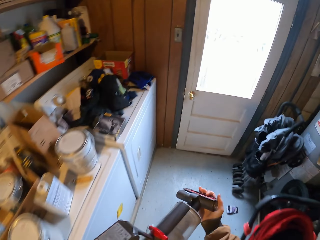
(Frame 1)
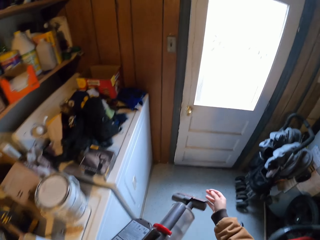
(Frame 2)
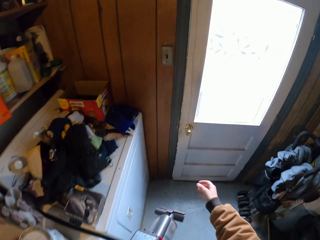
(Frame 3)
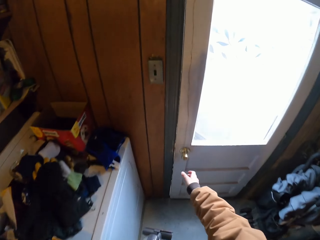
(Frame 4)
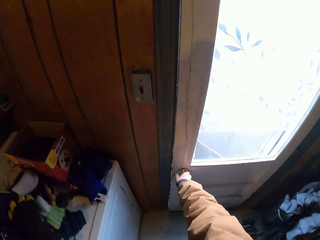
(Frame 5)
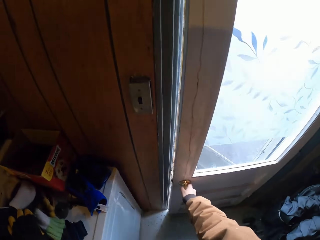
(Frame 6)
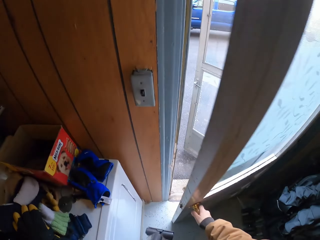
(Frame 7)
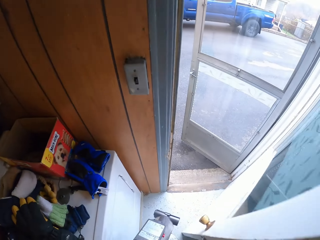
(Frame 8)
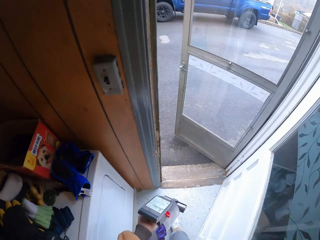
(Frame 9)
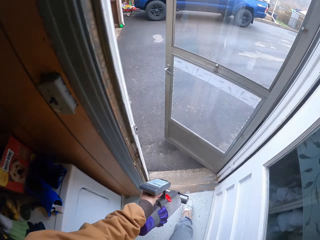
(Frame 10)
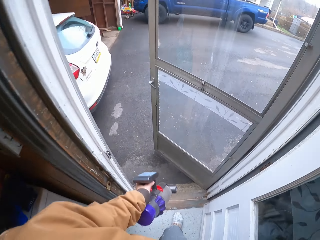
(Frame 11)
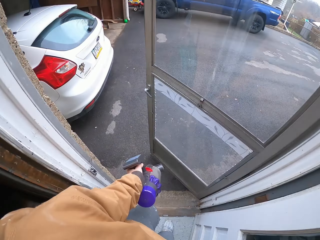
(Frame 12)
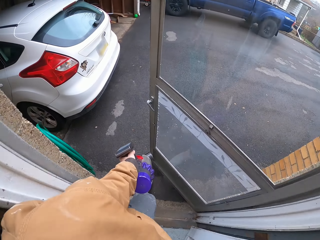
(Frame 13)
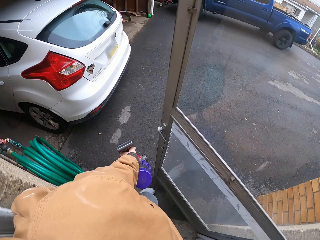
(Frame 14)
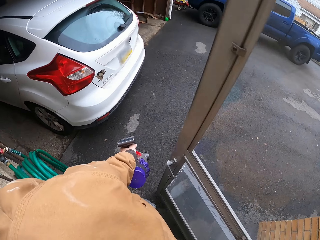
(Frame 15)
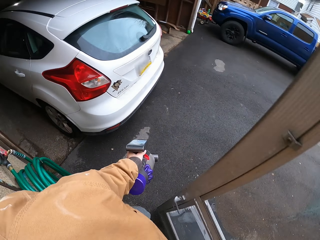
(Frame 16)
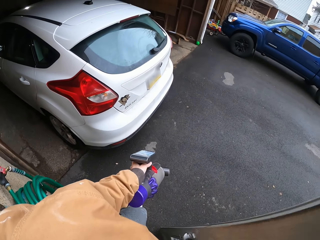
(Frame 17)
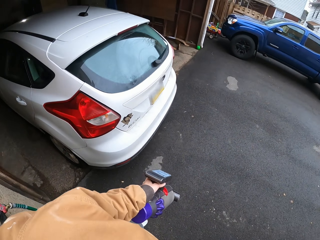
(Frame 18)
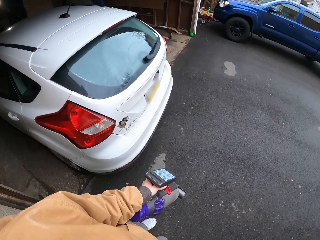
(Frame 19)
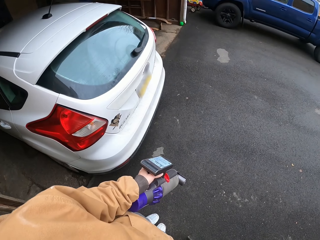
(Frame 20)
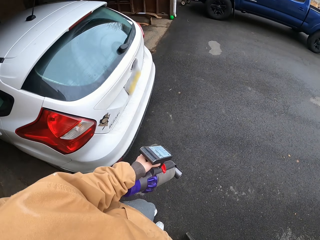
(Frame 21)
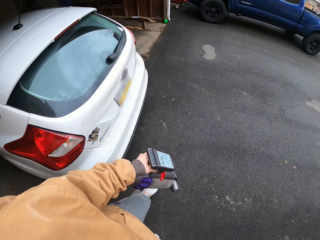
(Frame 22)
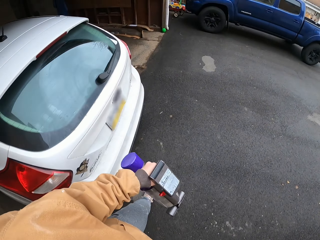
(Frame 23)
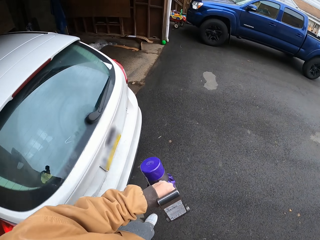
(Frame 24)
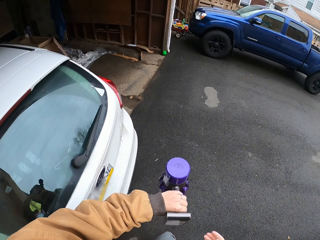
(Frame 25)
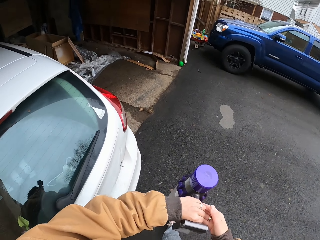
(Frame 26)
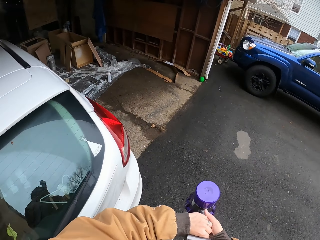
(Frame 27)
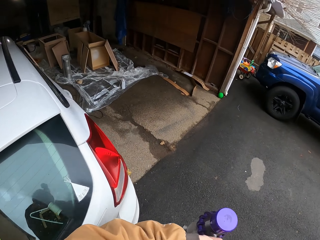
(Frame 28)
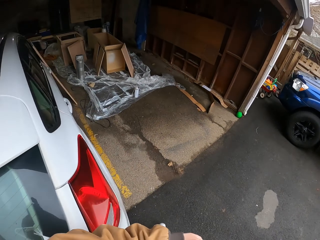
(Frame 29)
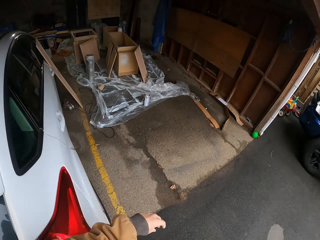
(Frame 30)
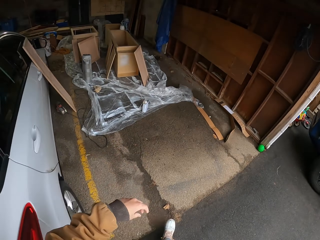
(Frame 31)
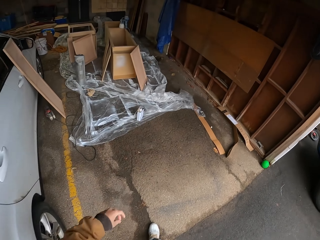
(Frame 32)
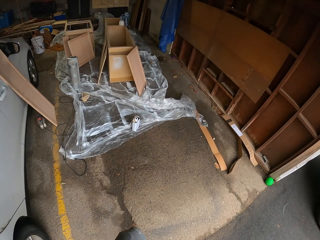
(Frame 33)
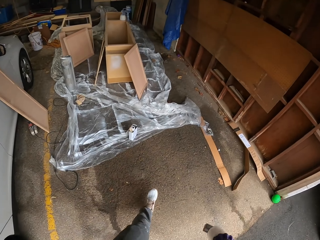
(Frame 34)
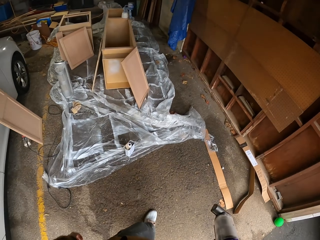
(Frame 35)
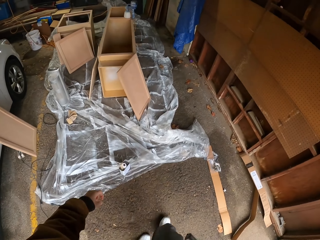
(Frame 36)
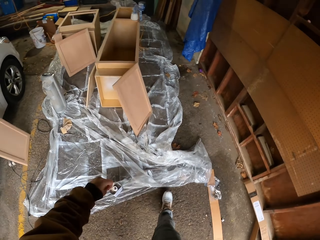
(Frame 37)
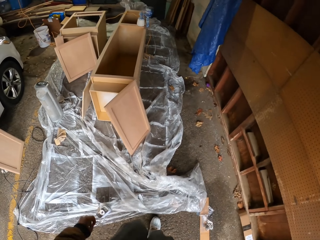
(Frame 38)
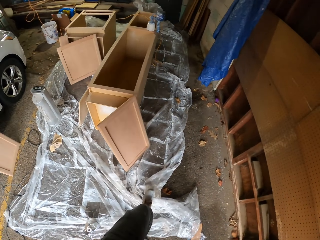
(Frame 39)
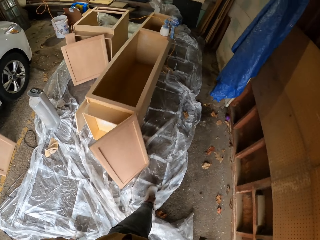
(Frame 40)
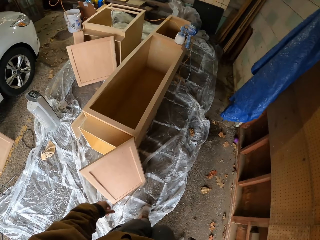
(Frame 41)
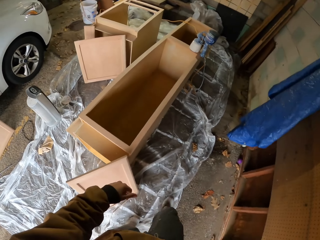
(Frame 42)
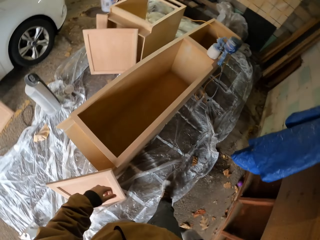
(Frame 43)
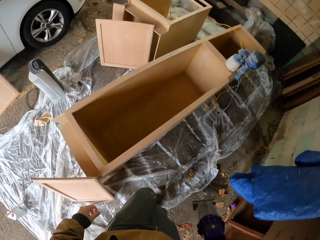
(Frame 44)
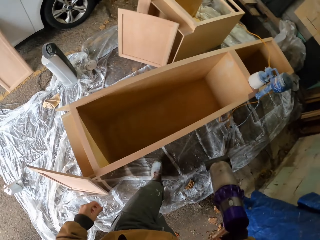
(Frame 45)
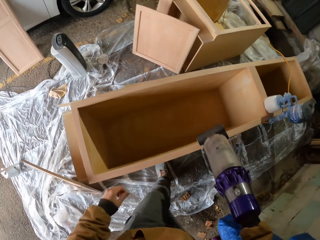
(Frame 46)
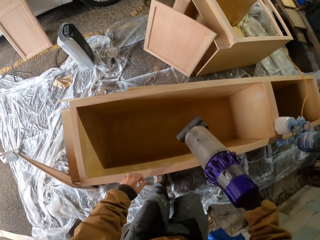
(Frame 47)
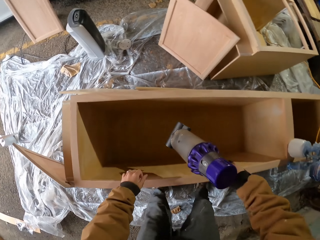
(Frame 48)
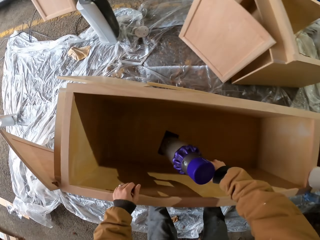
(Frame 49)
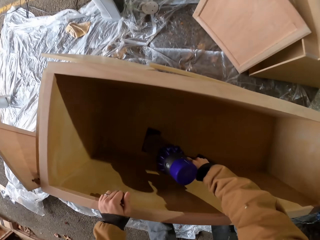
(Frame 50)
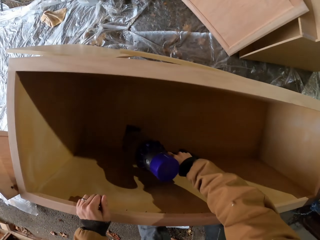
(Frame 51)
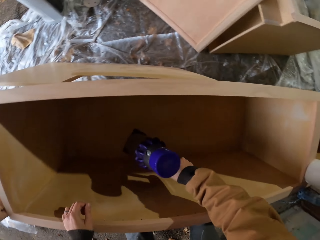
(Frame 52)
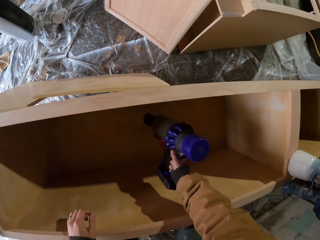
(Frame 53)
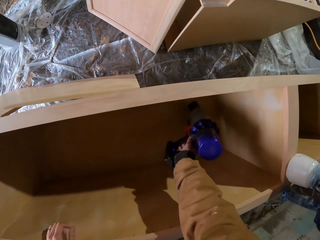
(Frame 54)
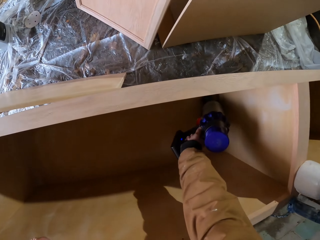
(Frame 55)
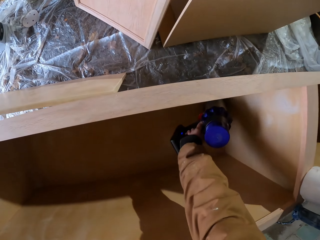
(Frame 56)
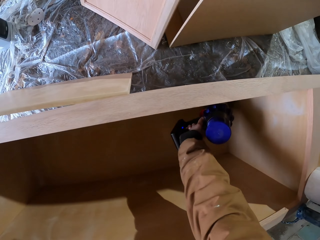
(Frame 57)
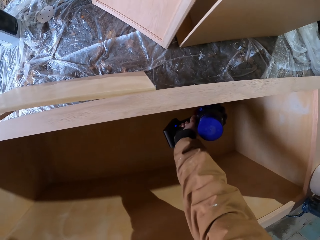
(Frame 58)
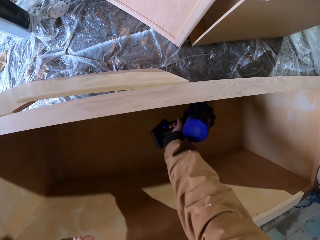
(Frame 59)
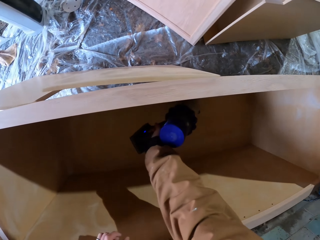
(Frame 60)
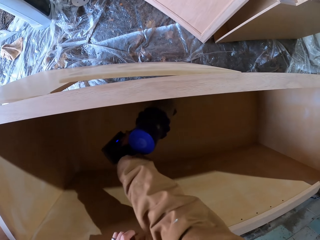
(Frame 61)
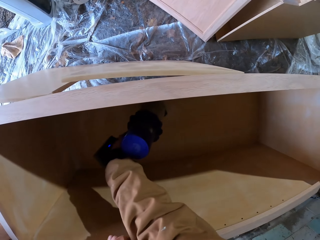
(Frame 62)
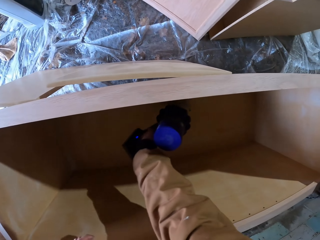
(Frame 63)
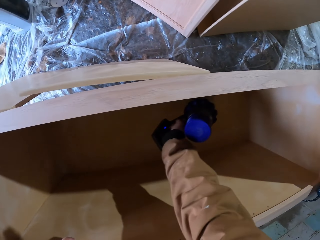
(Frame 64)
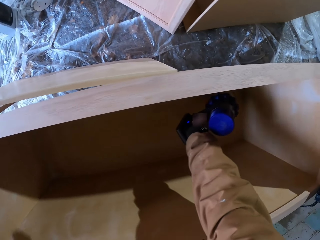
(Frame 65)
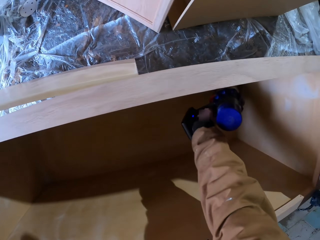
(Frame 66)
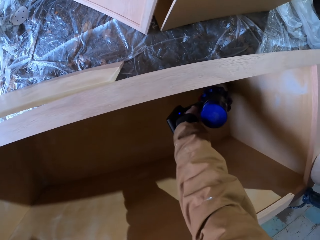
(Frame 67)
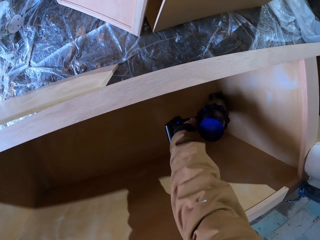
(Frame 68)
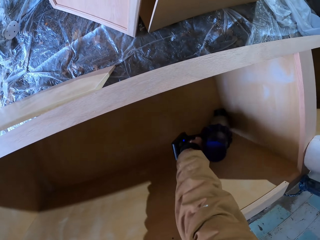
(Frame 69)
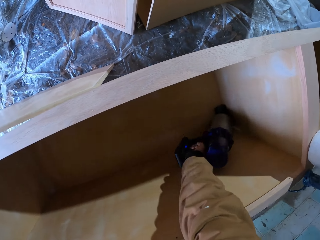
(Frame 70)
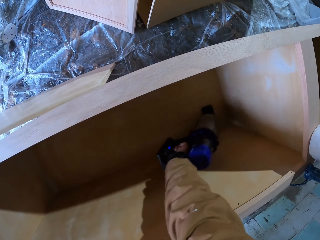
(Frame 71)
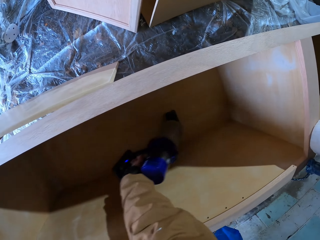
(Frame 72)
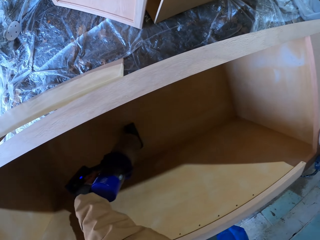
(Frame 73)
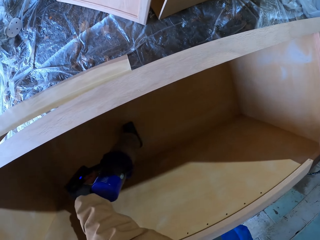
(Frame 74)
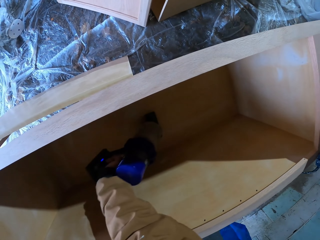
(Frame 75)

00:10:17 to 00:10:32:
The camera wearer switches on the light. They walk around. They open the door. They walk out. They walk around. They touch something with the left hand. They walk around. They insert something in a wooden box. They move a tool in the wooden box.

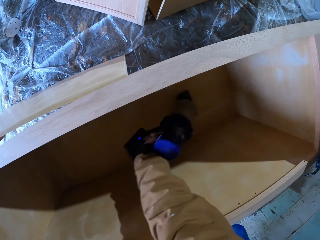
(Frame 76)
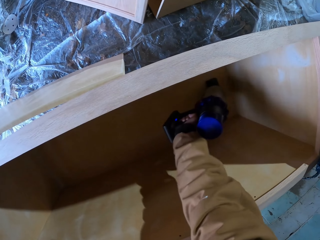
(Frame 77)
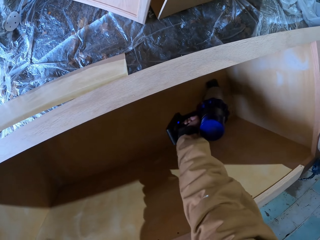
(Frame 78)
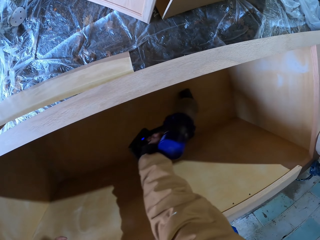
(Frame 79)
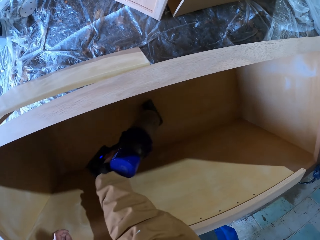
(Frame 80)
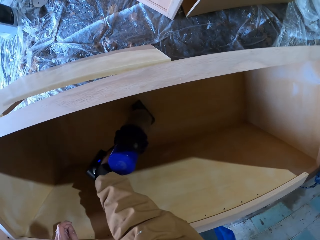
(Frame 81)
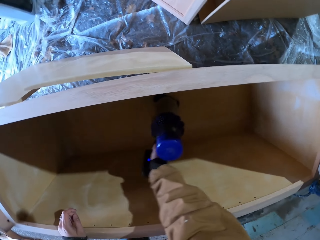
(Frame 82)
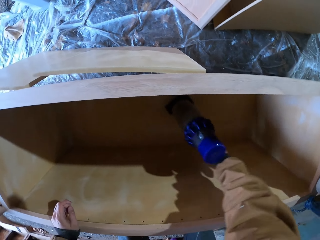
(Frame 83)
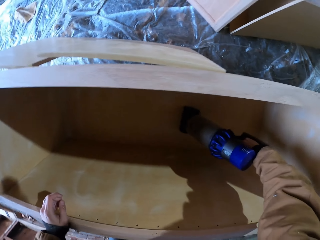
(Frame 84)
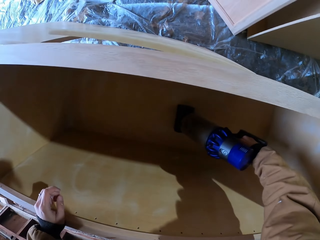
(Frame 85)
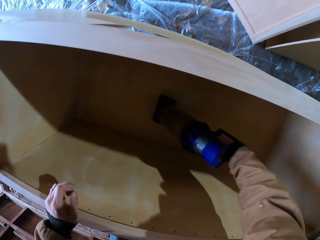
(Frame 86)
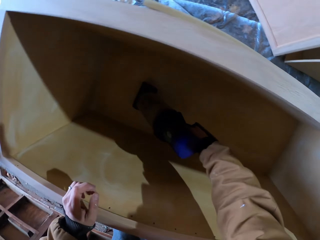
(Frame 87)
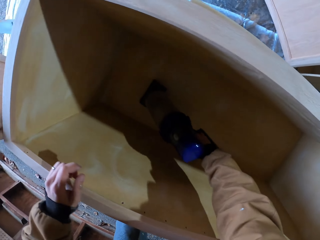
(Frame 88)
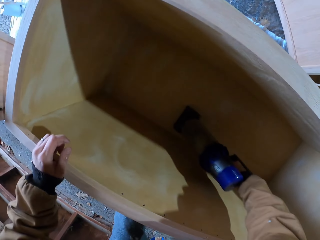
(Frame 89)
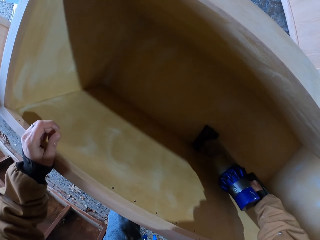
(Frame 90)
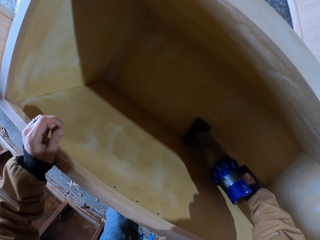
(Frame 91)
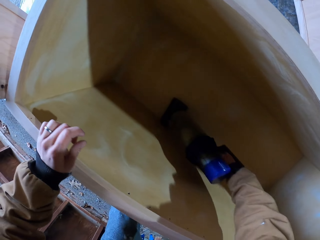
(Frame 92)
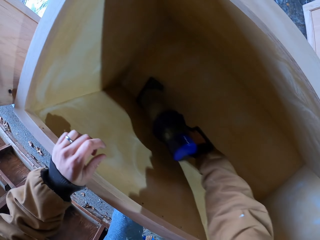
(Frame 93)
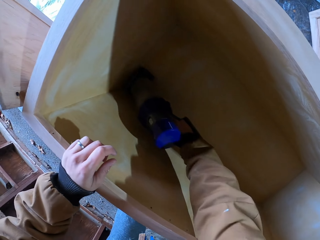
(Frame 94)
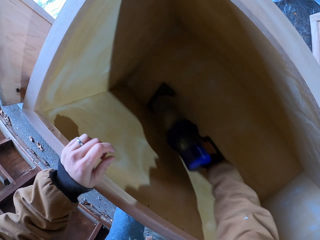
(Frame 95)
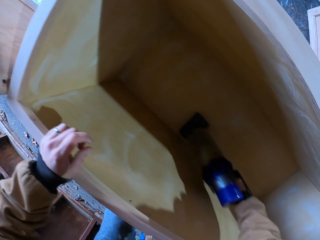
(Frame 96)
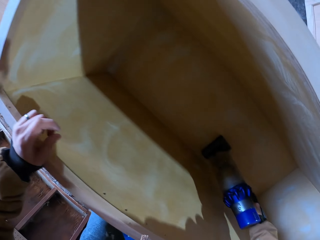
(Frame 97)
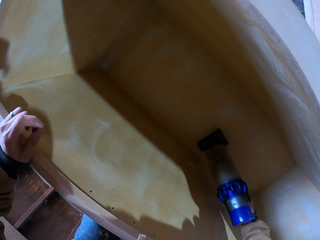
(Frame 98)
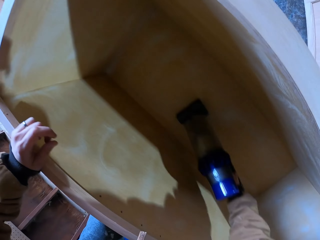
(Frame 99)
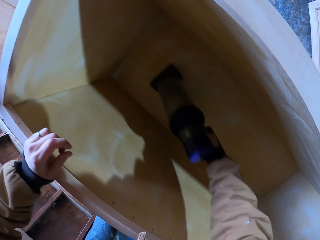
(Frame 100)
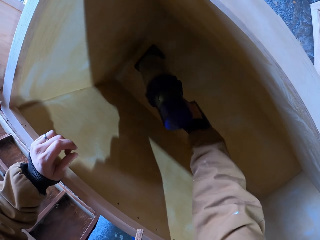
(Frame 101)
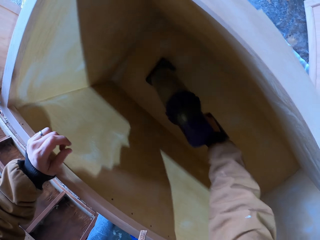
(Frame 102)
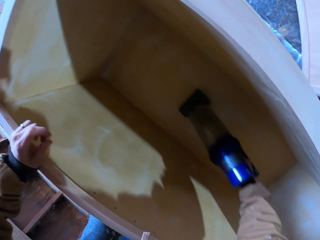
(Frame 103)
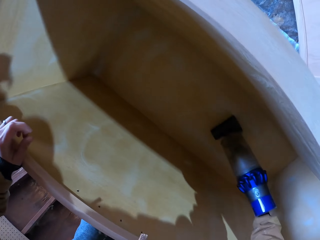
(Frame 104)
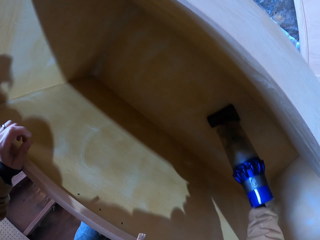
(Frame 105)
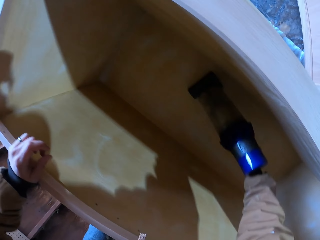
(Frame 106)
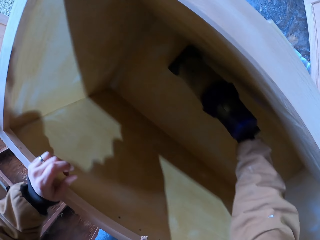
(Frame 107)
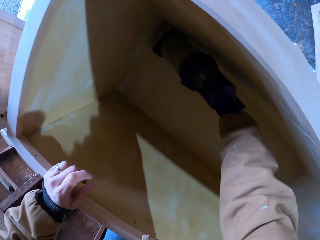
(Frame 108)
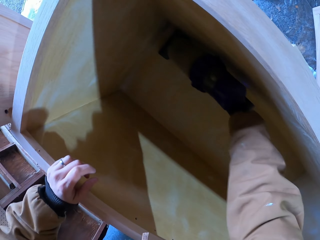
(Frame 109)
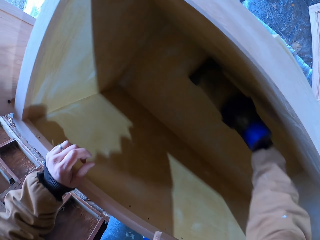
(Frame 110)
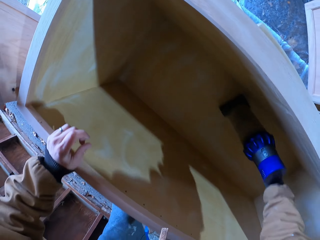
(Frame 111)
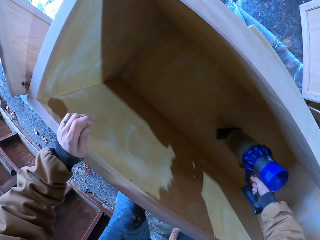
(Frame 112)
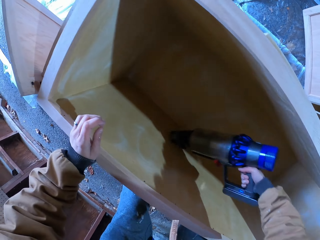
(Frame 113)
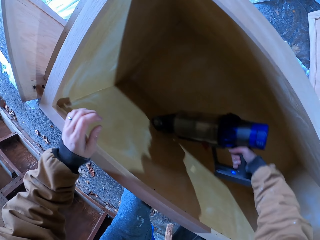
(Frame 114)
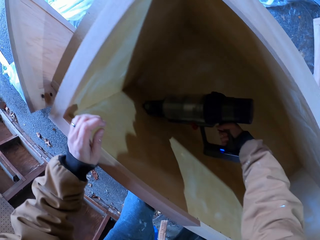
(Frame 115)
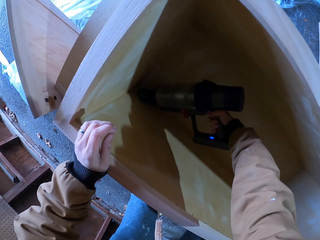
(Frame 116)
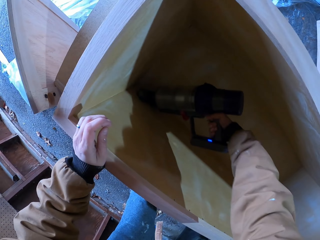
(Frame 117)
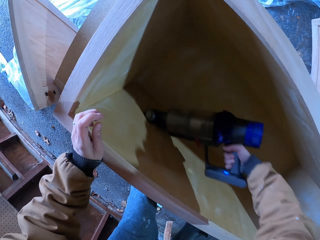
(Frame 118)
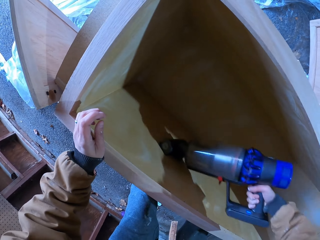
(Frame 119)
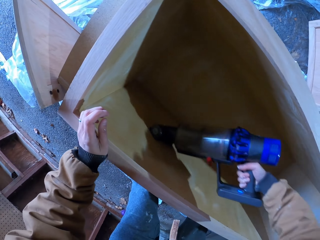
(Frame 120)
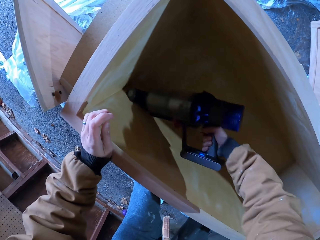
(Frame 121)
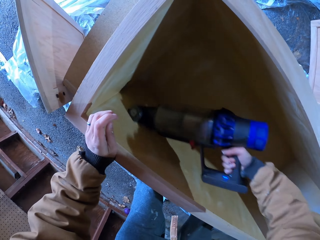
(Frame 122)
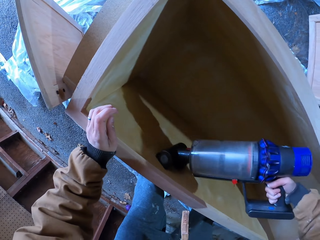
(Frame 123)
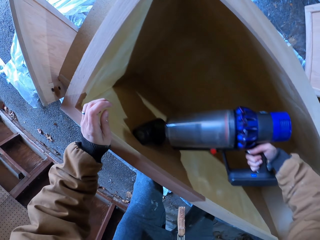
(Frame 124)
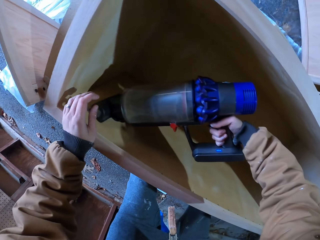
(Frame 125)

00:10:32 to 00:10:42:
The camera wearer smoothens a trough with something.
